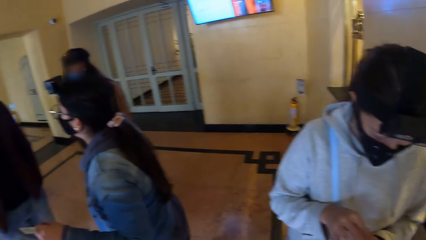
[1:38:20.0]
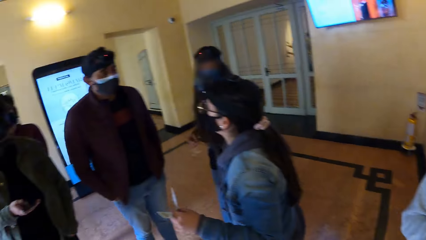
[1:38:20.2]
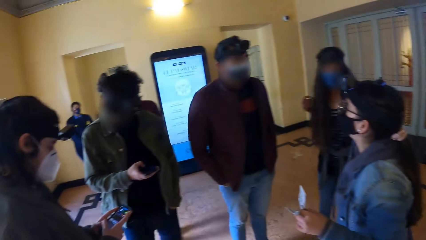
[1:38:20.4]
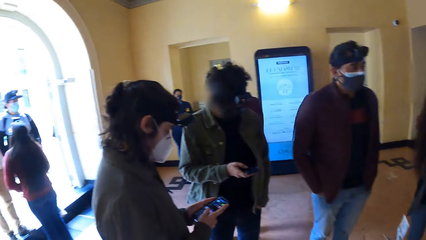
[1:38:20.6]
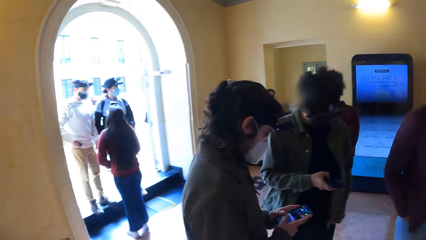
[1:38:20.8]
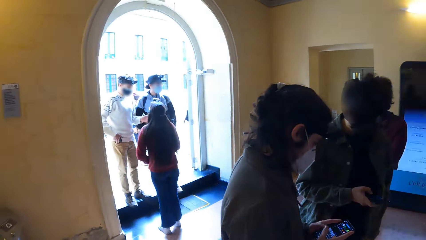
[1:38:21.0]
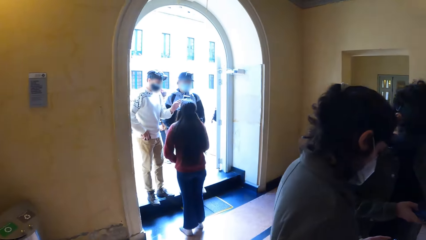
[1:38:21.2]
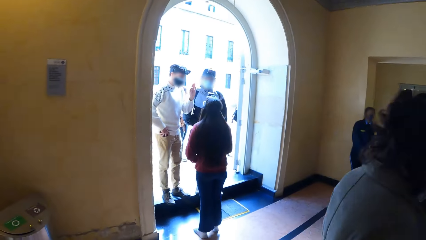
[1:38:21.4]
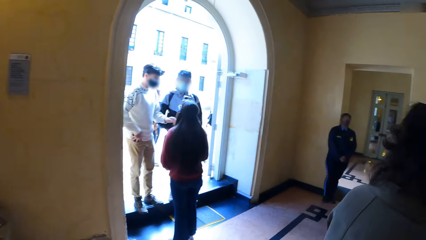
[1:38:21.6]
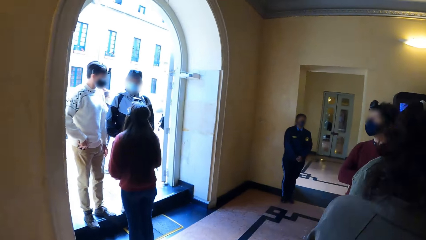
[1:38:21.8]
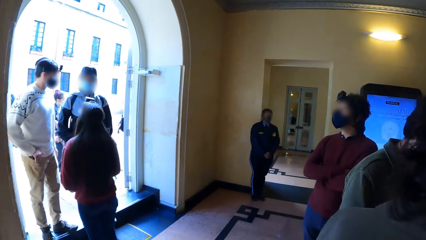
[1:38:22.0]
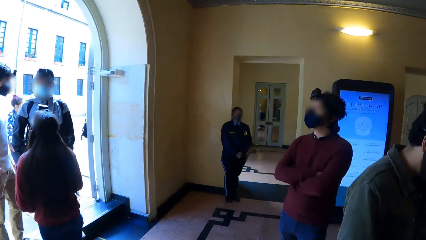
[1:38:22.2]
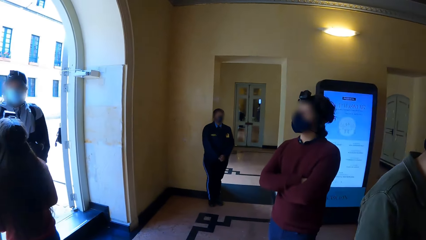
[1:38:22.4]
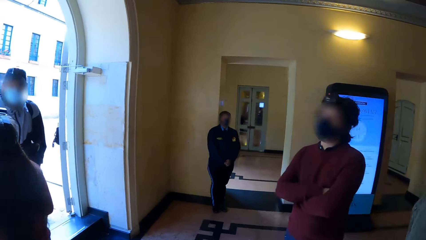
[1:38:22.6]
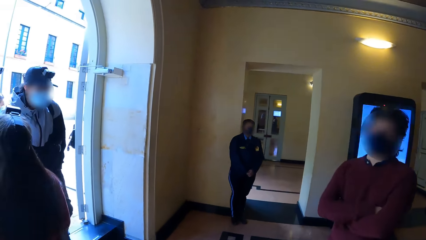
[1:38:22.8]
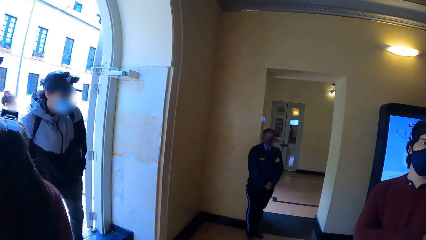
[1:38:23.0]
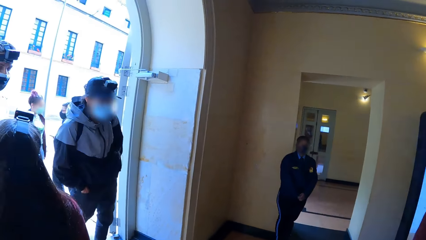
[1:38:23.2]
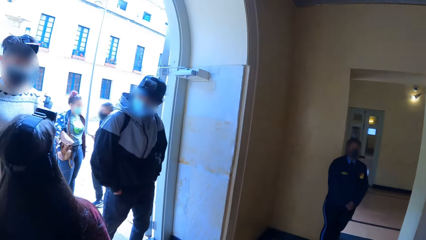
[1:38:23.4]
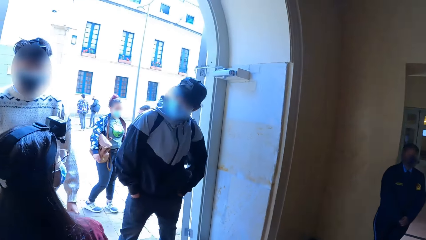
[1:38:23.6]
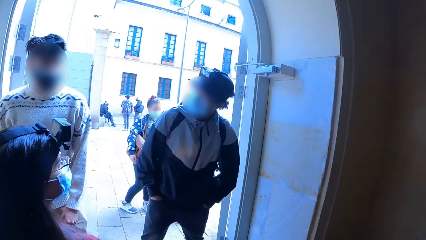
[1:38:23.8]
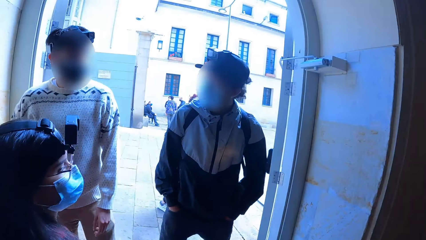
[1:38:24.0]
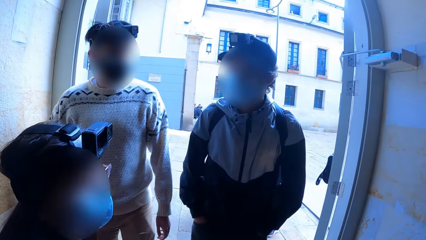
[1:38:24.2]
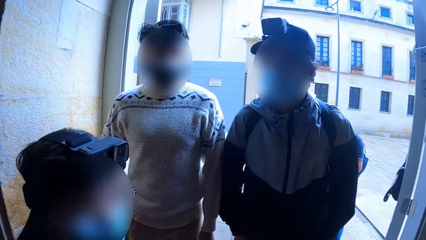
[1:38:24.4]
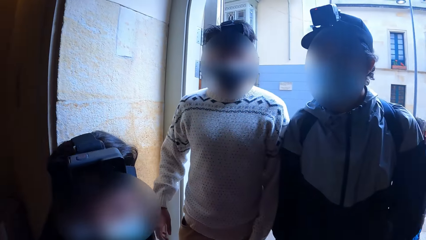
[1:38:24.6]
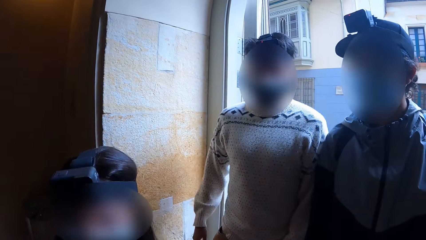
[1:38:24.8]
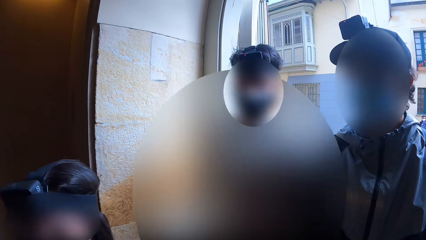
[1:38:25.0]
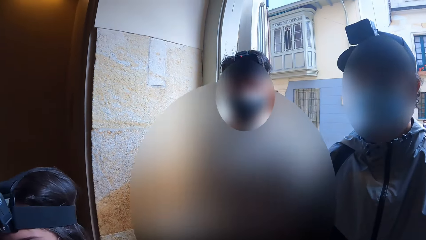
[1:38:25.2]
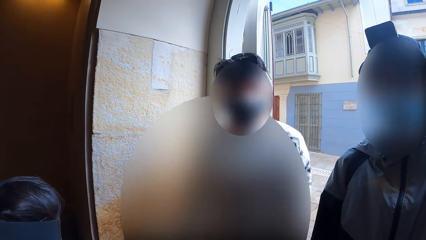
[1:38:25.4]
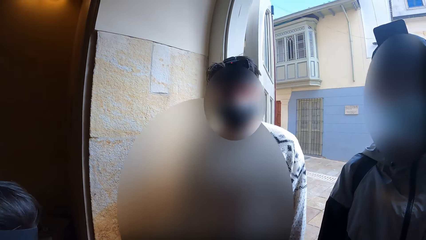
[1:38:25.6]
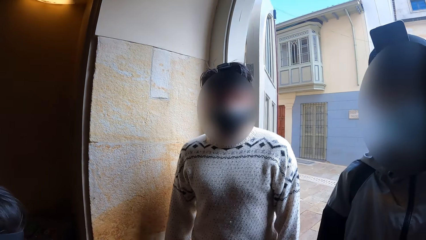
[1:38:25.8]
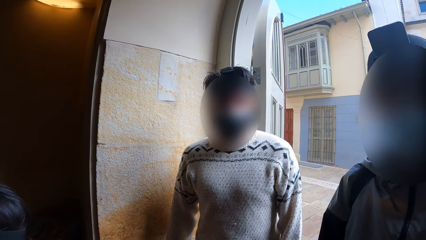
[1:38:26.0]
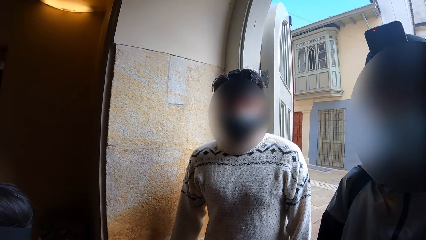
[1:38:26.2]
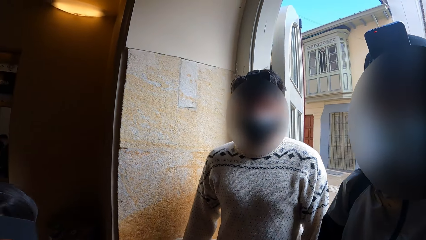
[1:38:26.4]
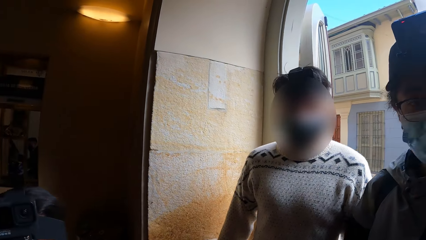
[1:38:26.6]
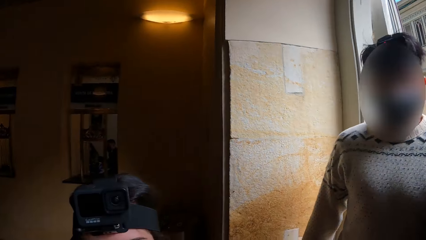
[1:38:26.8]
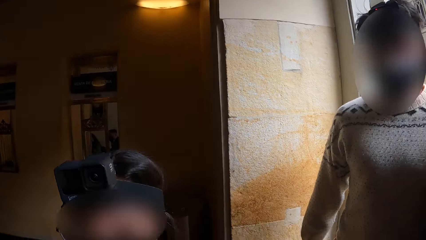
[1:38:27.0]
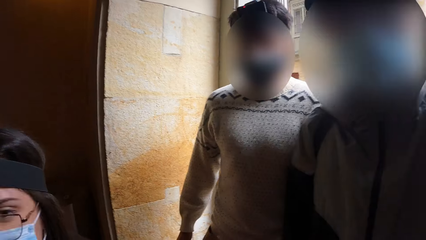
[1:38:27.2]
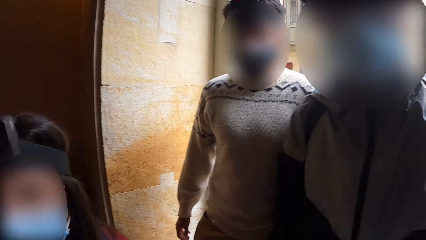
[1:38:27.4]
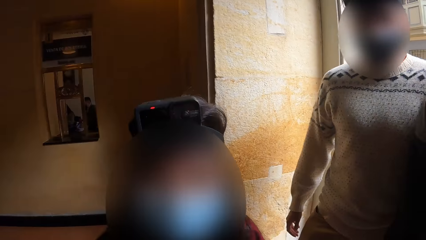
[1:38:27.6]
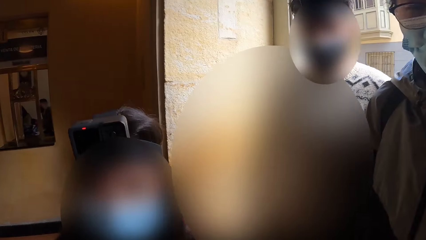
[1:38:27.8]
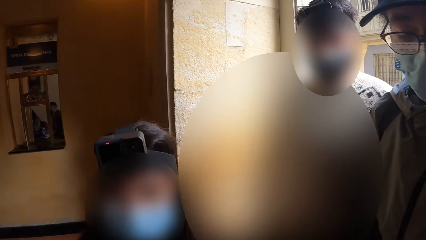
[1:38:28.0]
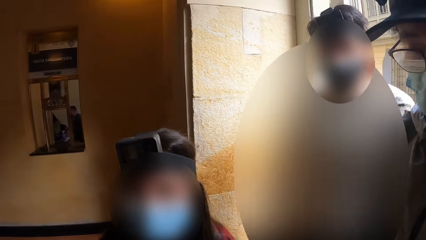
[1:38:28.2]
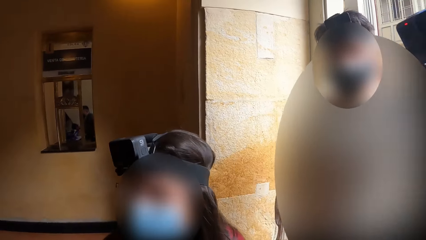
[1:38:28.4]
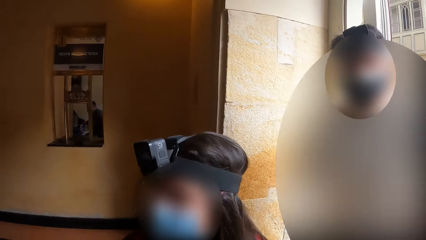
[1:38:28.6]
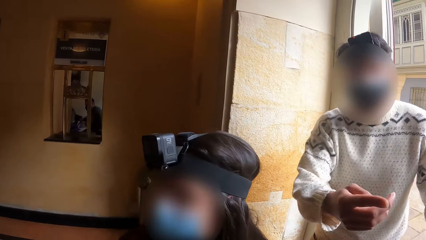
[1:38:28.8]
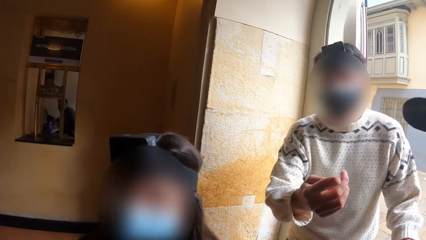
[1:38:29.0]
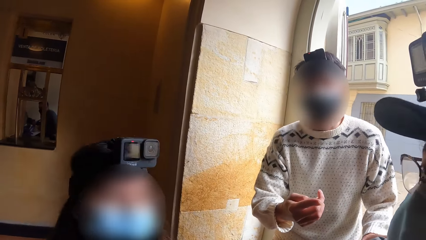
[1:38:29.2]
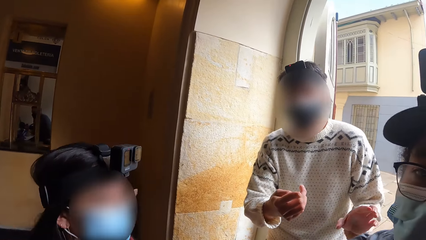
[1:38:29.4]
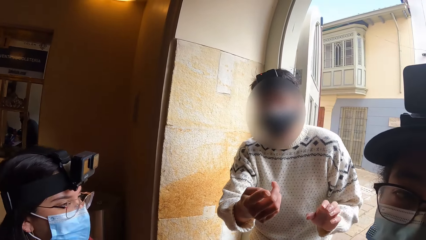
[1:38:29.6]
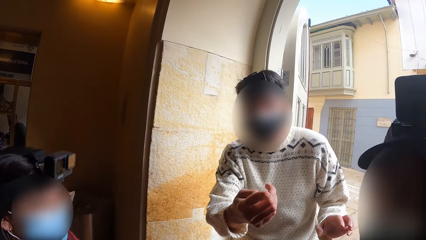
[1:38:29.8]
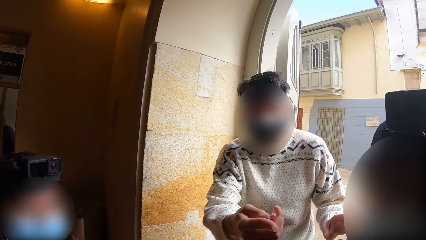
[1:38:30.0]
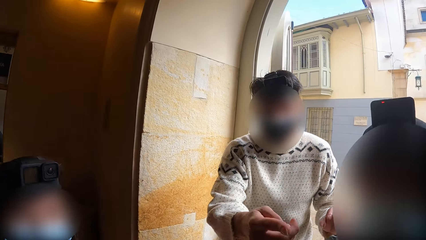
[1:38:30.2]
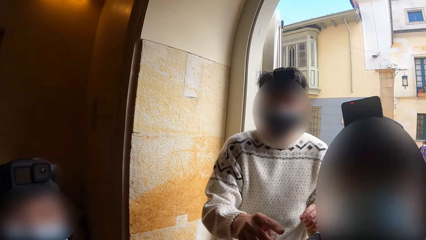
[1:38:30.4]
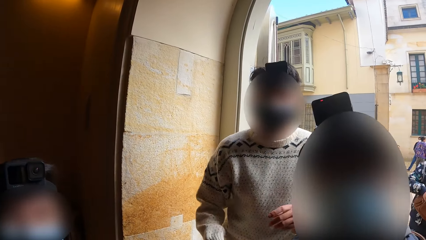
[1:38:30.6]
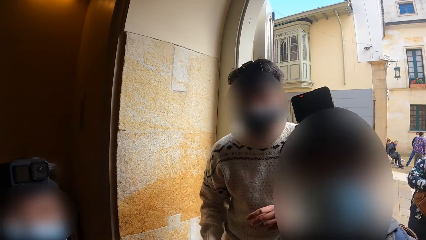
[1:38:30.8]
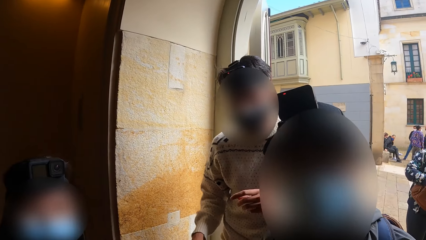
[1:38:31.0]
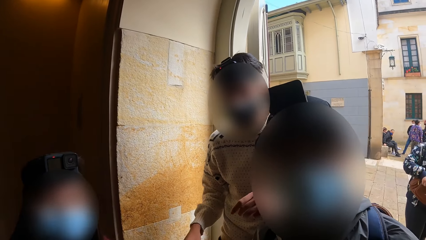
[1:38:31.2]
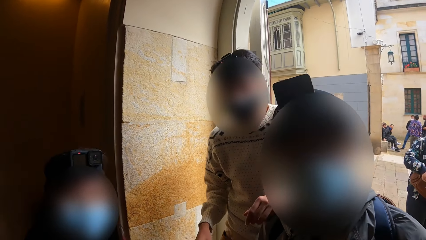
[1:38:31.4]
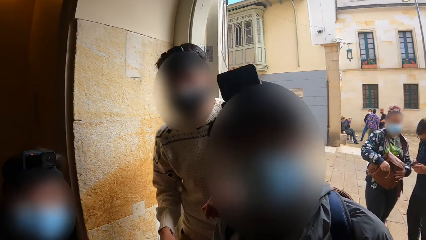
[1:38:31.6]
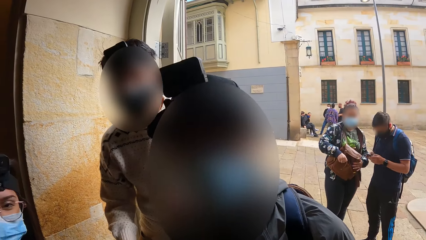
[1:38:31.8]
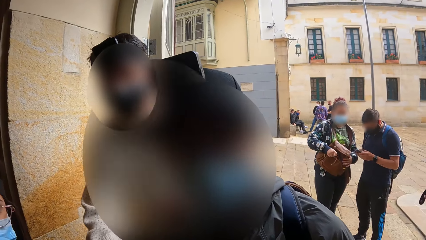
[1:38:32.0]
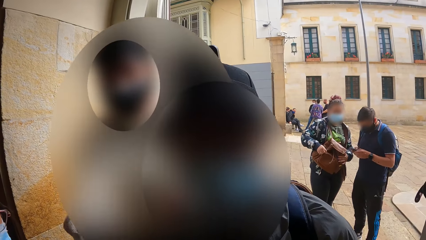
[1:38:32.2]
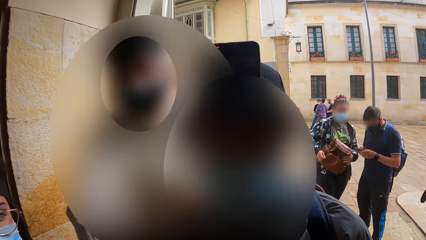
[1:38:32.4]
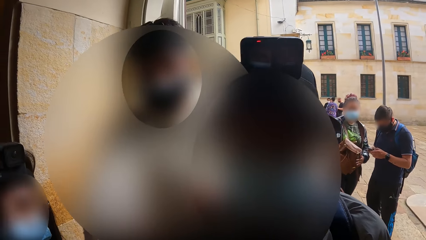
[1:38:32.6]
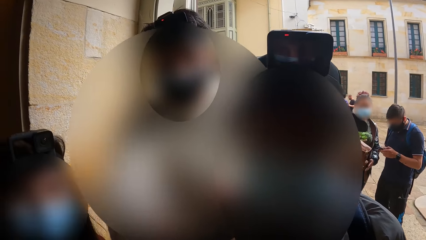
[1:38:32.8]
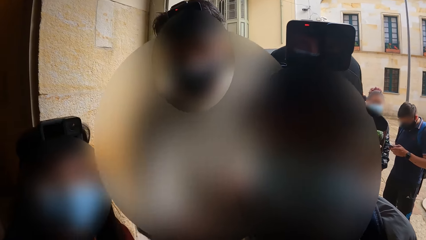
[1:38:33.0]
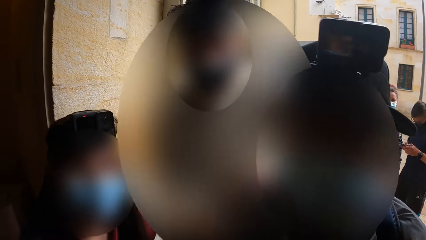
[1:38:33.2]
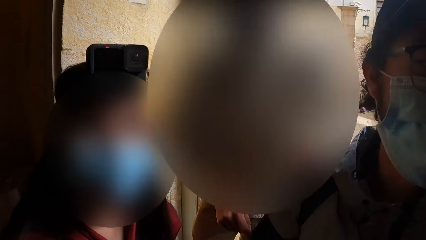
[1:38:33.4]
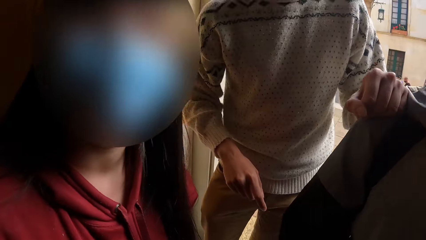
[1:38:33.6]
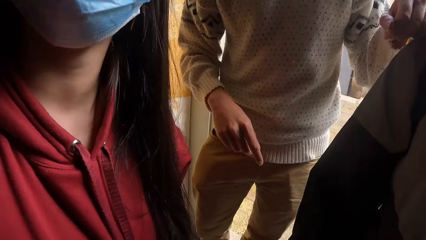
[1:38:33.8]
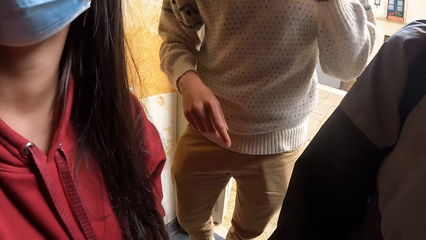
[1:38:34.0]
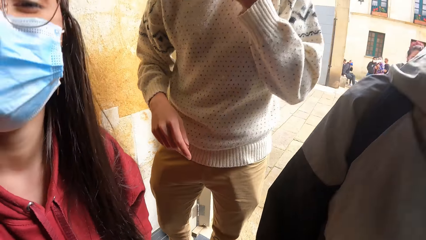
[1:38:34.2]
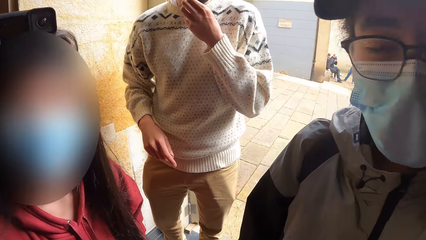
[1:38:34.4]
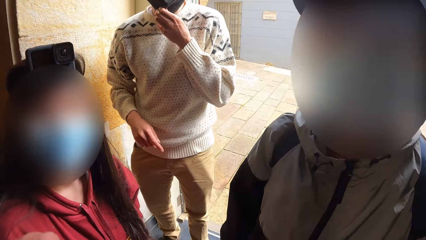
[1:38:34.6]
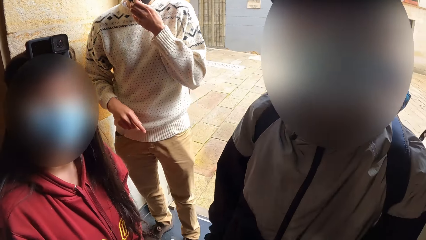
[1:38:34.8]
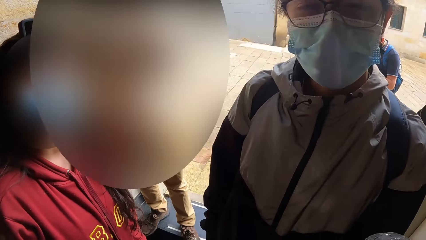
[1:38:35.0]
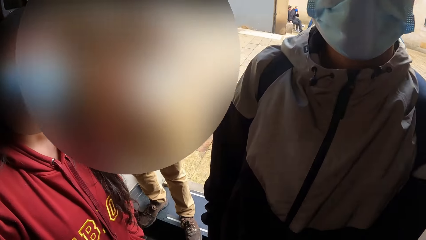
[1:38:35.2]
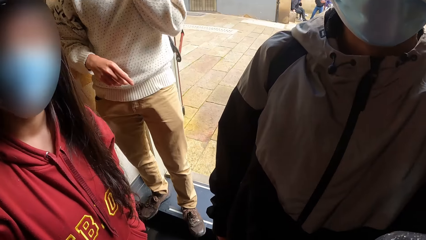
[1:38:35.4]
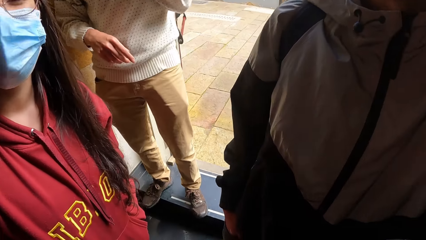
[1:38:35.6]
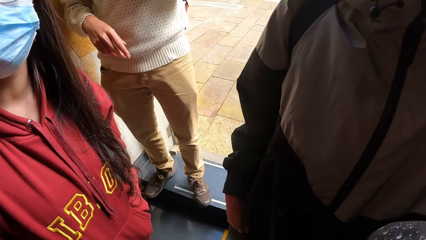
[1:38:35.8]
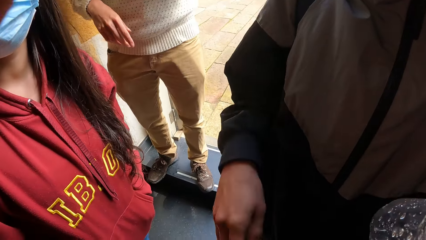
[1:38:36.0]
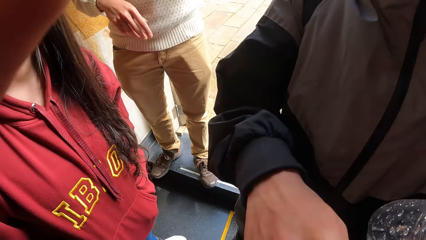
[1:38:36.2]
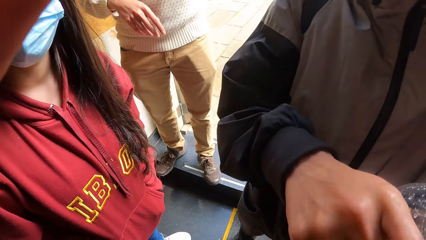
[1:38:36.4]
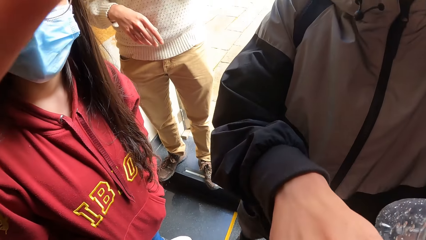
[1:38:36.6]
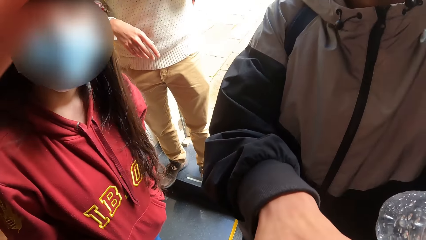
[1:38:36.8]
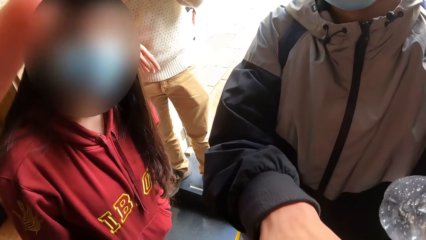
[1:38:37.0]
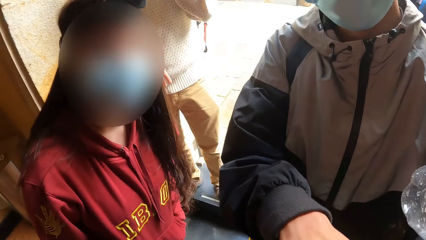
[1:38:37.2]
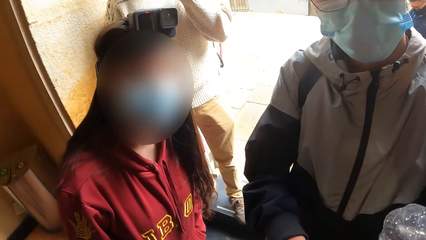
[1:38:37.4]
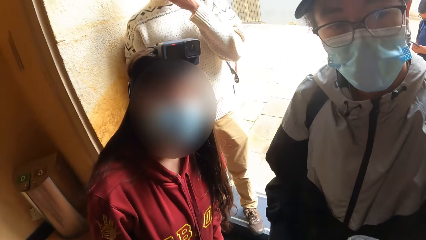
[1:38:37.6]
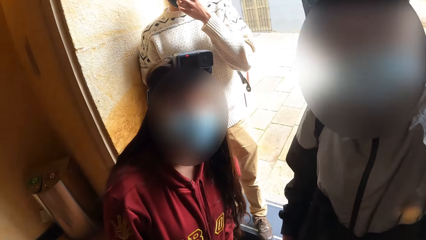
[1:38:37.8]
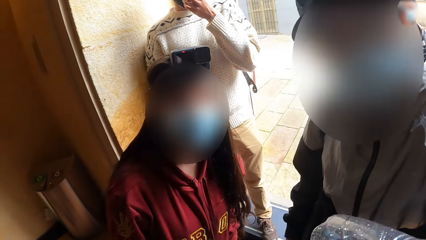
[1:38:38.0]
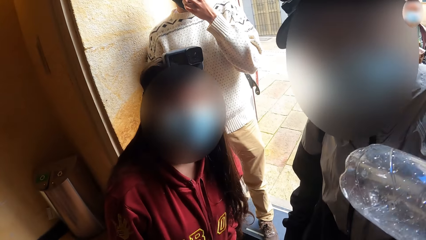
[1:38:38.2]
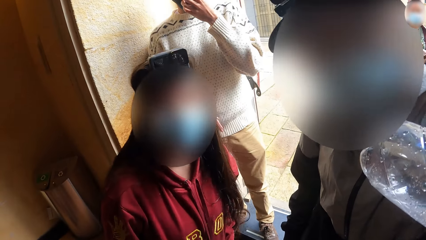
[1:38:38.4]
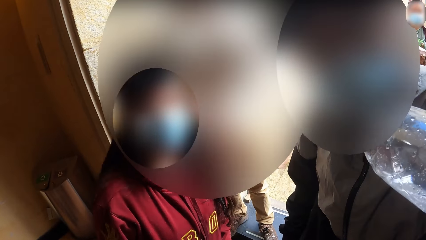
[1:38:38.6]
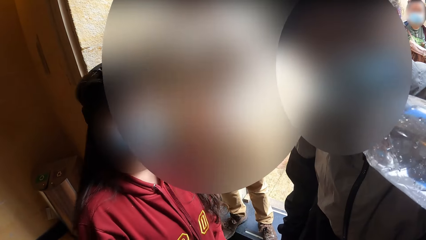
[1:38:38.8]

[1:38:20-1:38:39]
The camera wearer walks. They converse with the woman, a man and another man. They interact with a man. The man signs and touches his face. The camera wearer touches the camera.
